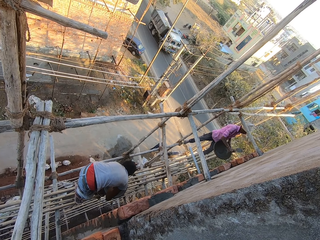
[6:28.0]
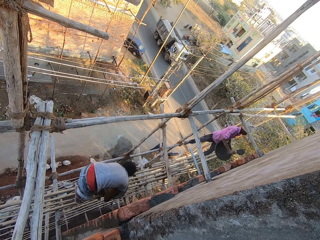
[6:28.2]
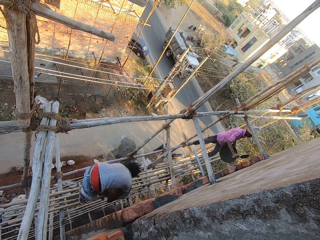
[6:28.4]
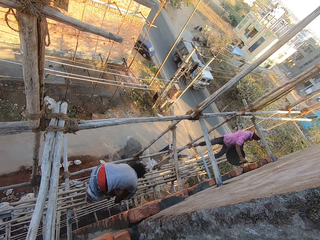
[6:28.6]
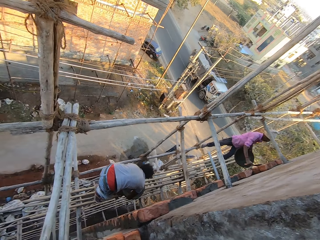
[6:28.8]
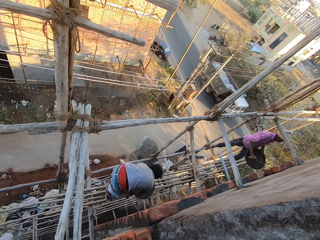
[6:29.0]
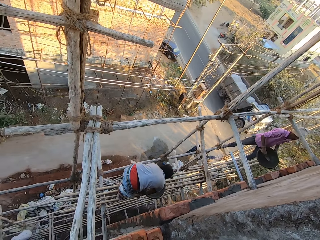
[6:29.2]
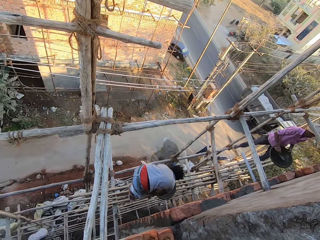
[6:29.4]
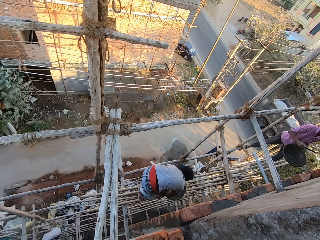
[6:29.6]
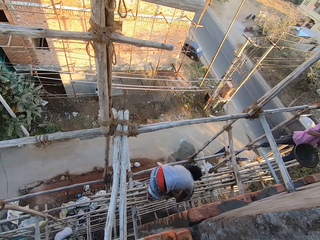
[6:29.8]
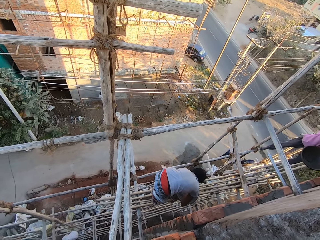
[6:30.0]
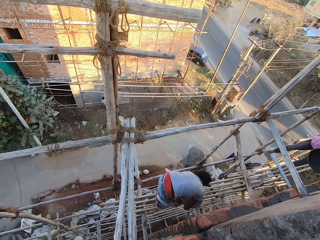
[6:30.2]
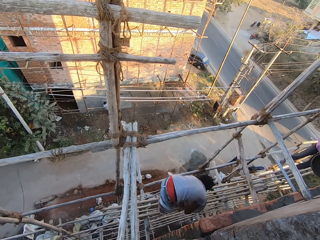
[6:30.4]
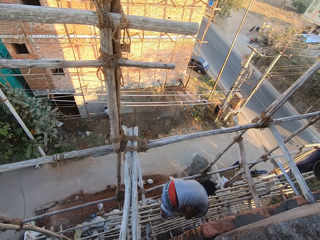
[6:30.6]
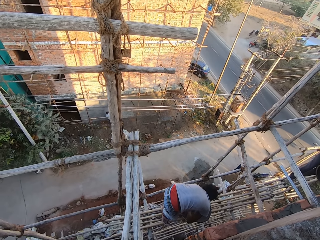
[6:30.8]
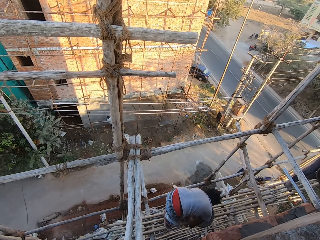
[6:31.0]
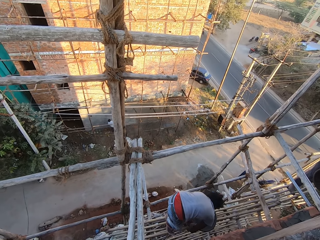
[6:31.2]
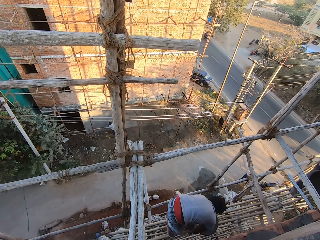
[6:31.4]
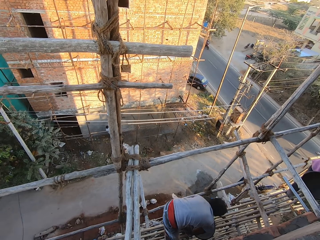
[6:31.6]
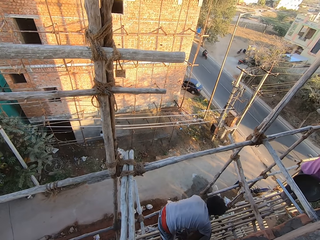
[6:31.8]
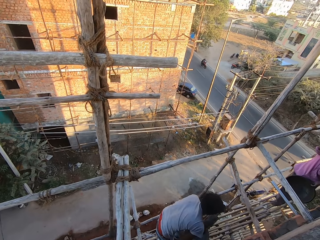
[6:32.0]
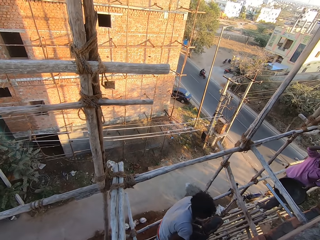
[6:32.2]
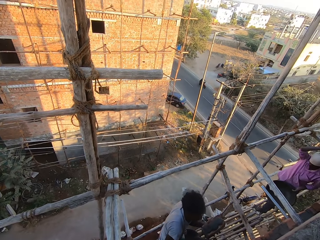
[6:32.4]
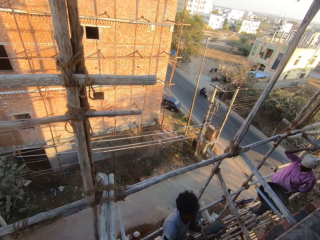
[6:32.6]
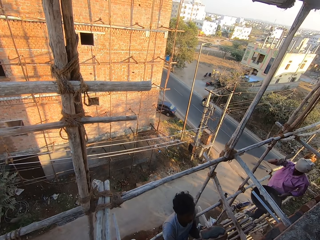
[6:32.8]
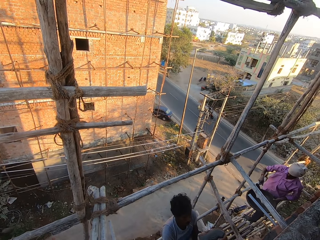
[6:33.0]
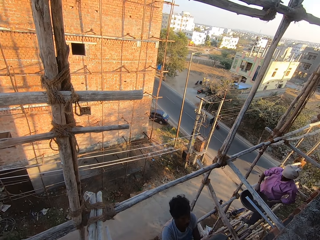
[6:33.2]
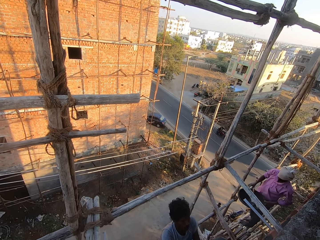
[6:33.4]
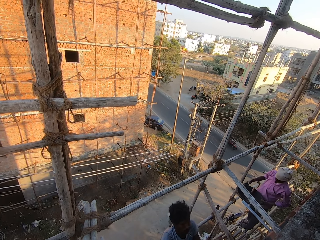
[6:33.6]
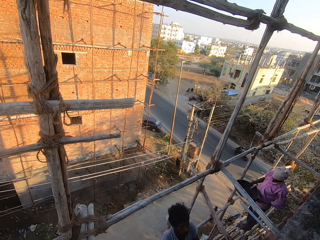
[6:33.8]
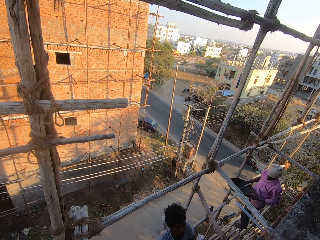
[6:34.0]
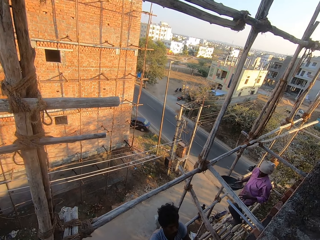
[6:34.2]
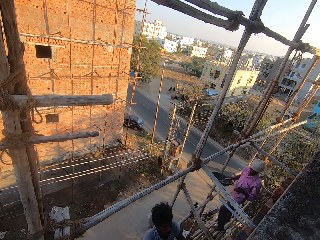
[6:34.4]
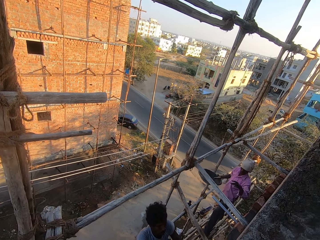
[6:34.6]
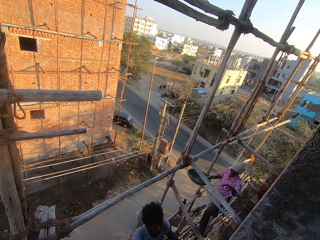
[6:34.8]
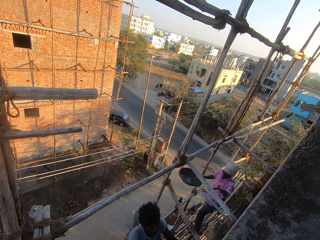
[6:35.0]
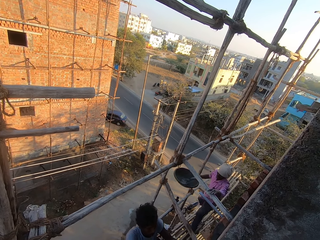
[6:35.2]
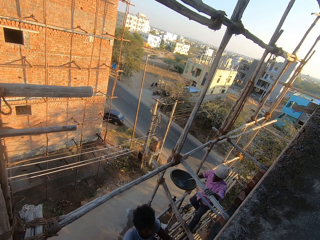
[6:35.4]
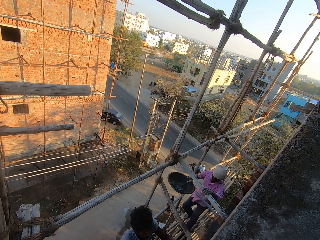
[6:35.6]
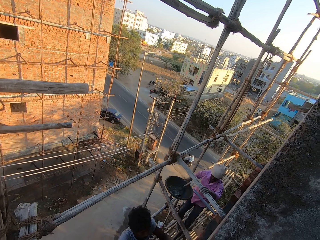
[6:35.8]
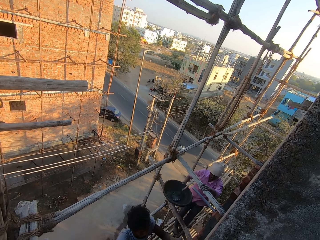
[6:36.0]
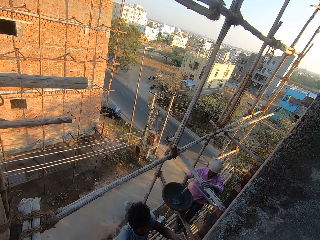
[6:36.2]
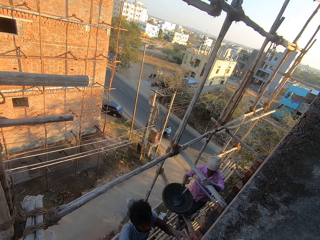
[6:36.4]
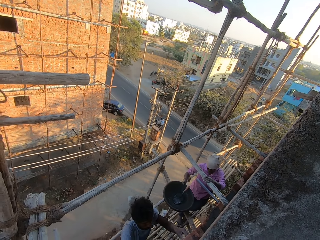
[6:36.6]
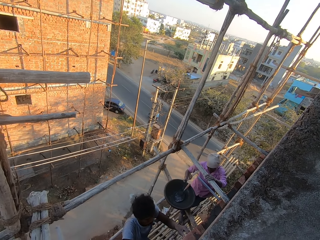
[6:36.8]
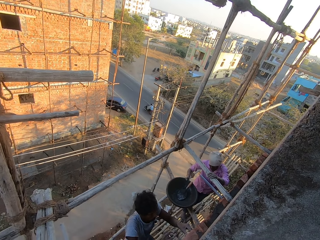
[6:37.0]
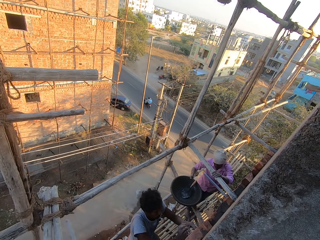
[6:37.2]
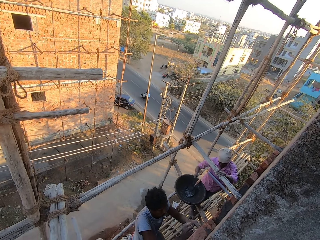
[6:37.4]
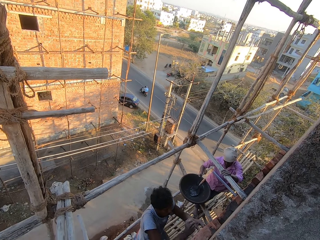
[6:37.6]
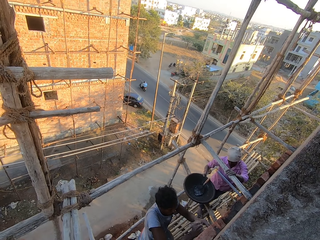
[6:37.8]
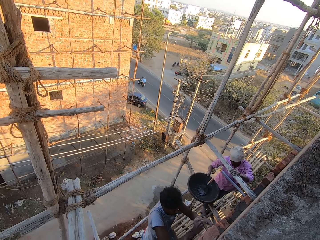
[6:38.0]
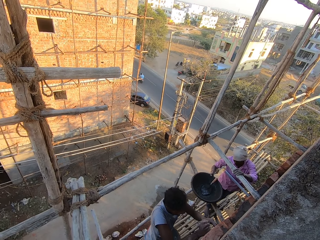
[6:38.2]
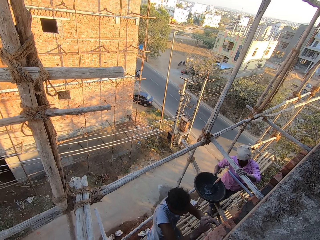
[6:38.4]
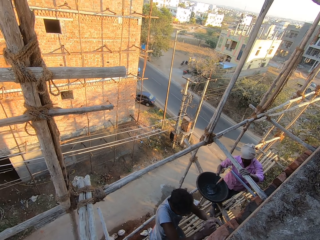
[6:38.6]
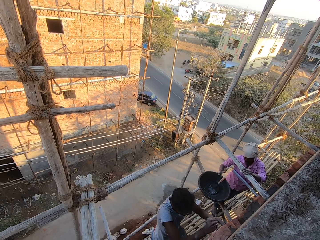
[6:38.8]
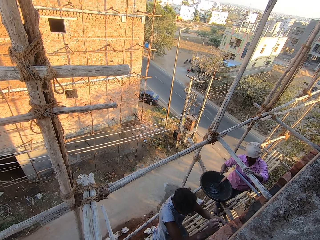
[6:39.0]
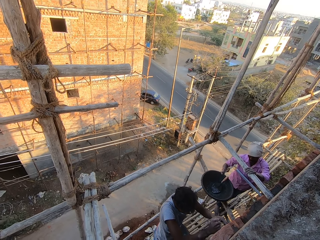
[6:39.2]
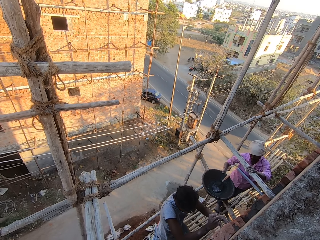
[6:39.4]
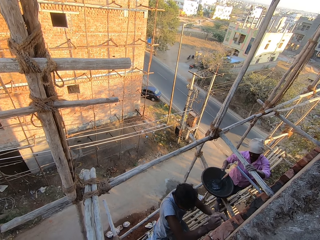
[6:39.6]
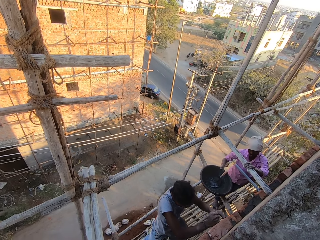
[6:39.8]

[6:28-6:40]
A man plasters the wall with the concrete on the hand trowel in his right hand. The man drops the hand trowel in the pan in his left hand with his right hand. The camera wearer looks around. The man holds the pan with both hands. The man holds the pan with his right hand. Another man hits the brick on the wall with his right hand.

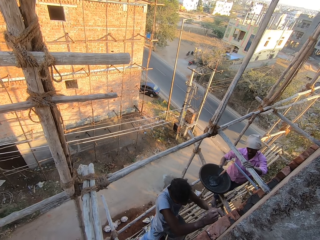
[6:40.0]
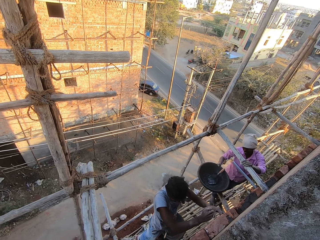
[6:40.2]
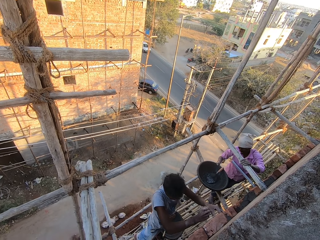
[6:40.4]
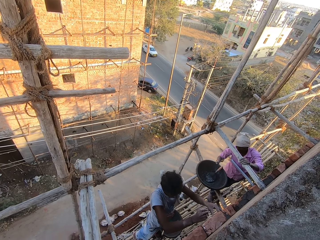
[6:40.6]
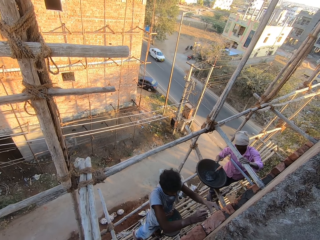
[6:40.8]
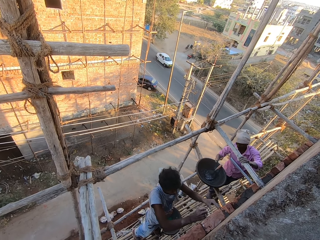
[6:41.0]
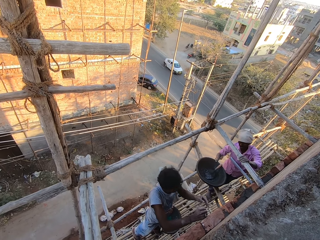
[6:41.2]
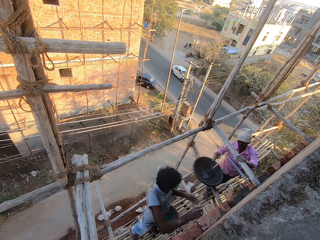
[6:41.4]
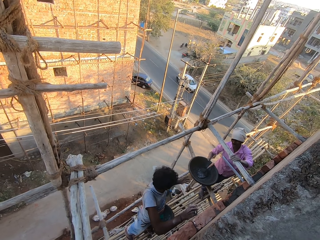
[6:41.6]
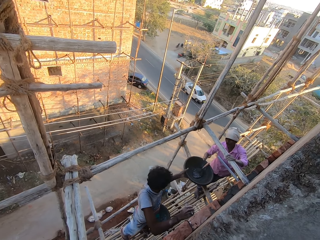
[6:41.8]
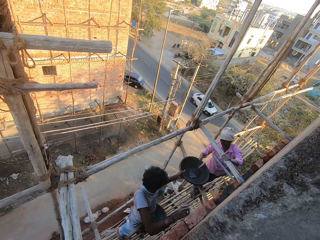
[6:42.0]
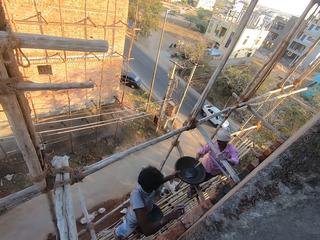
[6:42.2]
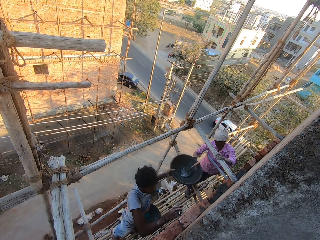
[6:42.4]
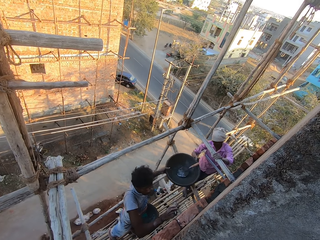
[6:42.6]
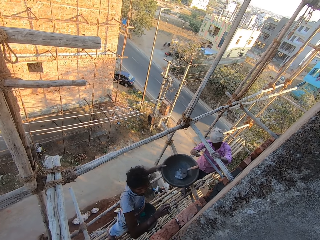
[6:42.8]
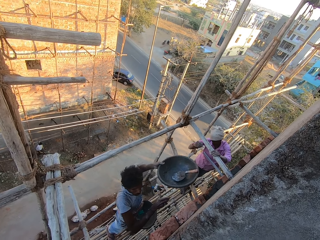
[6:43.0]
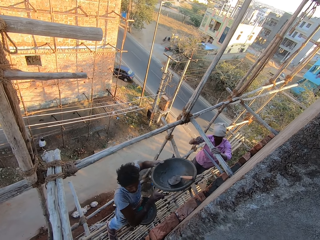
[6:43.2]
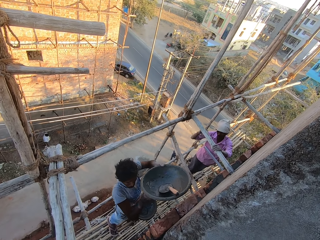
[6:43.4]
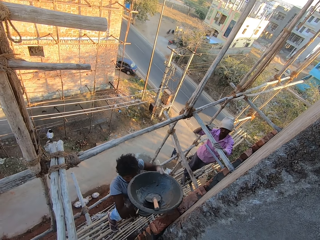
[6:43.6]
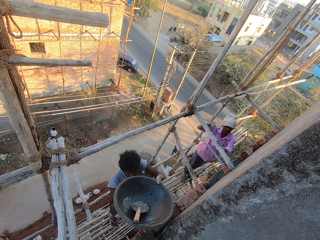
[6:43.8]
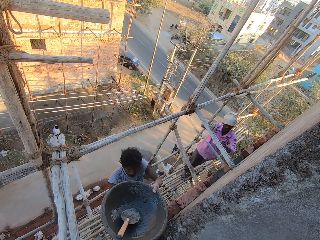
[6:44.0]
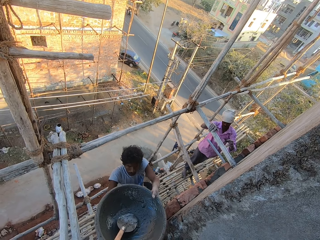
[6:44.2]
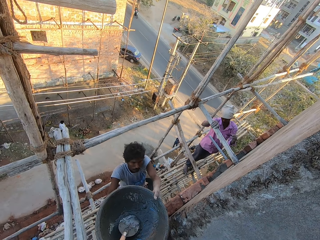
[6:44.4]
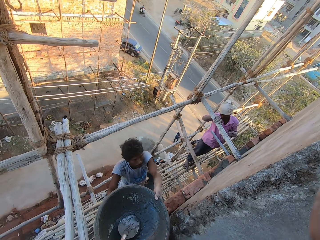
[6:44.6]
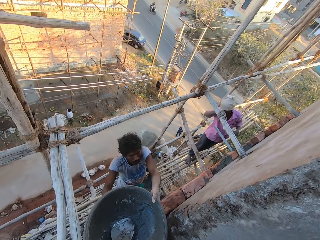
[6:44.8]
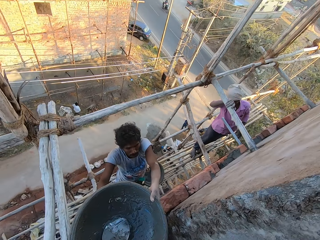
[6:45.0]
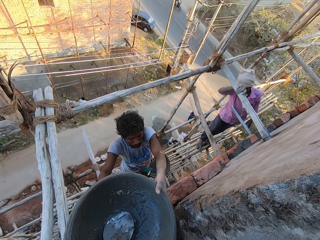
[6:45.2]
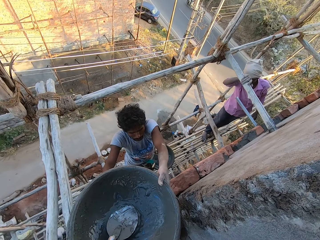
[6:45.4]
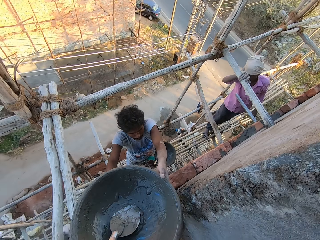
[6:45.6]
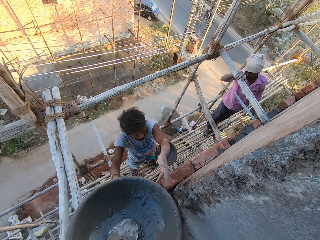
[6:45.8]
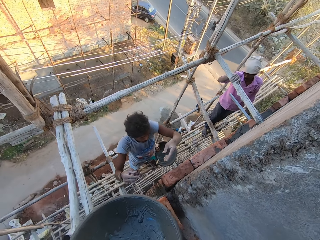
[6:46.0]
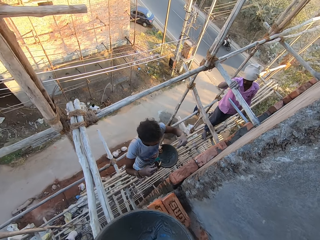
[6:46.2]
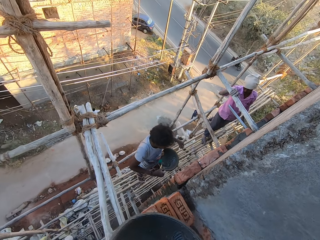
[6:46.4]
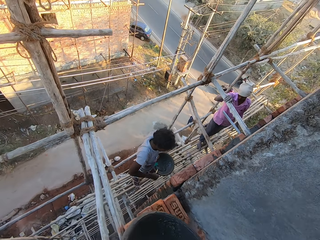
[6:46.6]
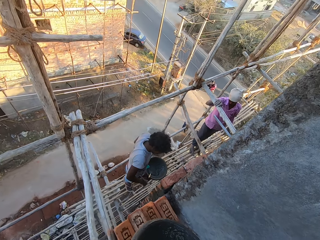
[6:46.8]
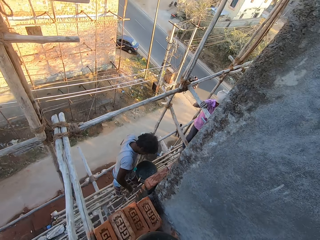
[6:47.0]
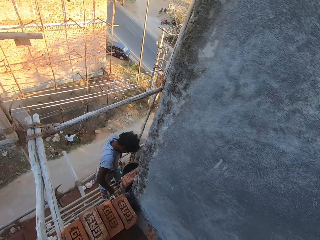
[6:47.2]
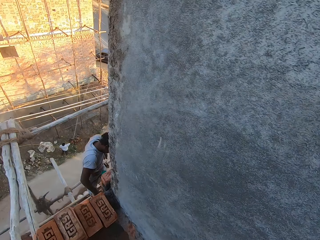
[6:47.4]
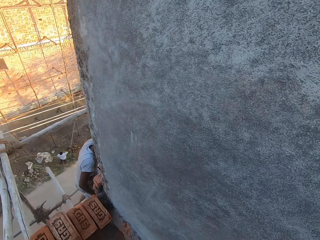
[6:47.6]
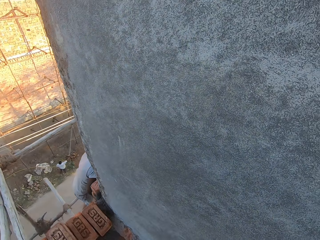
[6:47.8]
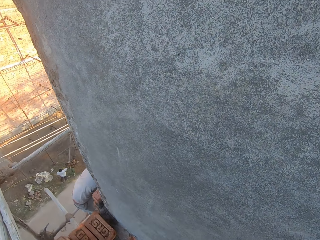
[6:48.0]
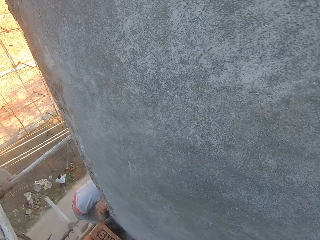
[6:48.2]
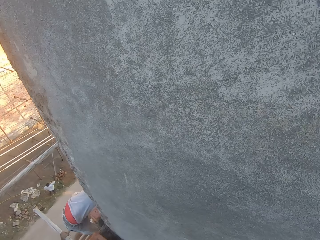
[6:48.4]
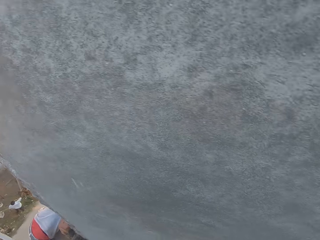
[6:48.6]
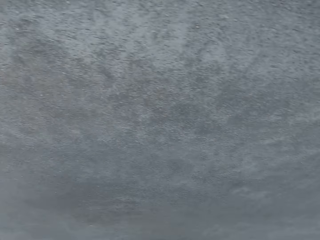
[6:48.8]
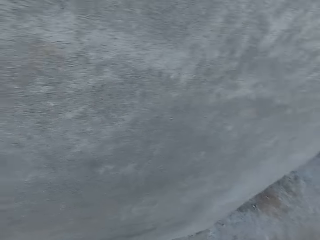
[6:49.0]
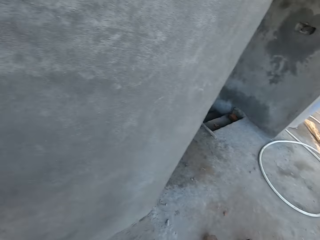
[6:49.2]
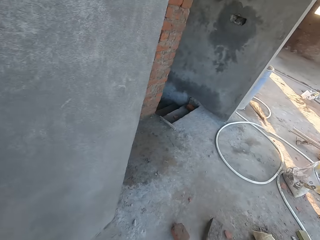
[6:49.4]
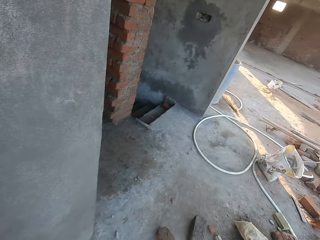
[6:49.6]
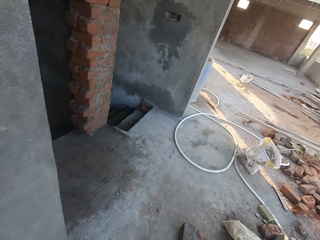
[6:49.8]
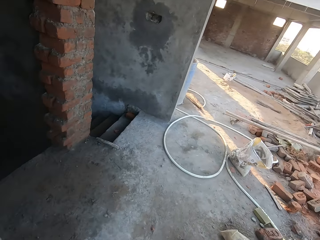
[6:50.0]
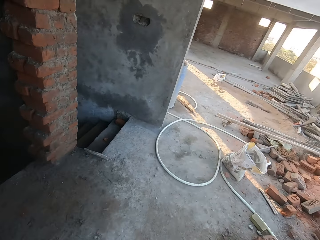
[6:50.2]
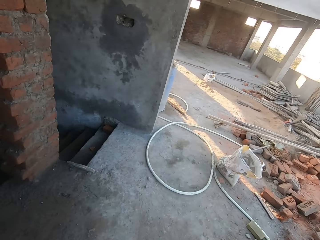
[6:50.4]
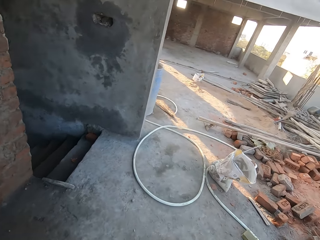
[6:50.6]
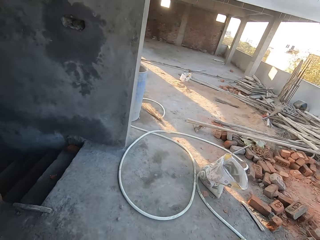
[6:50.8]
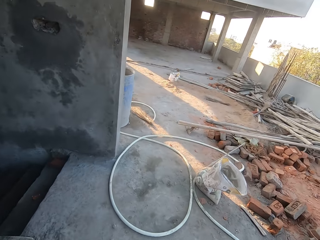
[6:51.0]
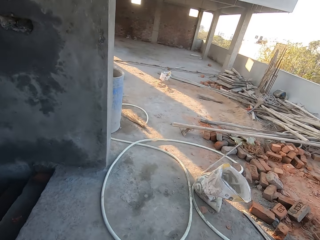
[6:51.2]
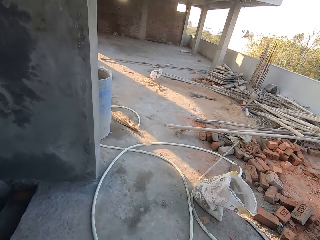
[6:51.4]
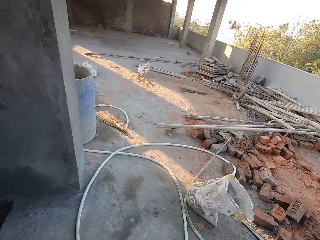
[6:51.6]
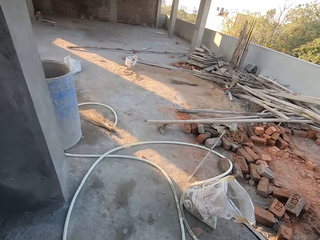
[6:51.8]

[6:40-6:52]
A man interacts with another man. The camera wearer looks at the construction men. The first man collects the pan from the right hand of the other man with his left hand. The camera wearer holds the pan with both hands. He collects the pan from both hands of the first man with his right hand. He walks ahead.
